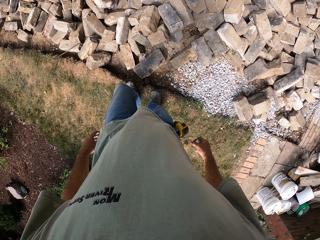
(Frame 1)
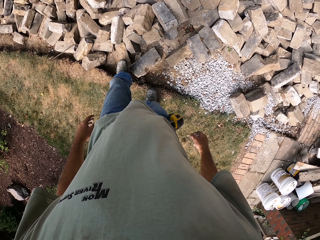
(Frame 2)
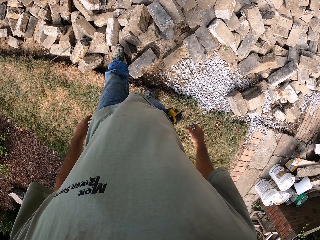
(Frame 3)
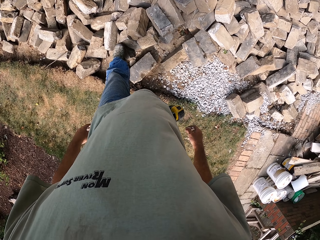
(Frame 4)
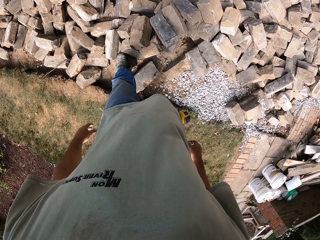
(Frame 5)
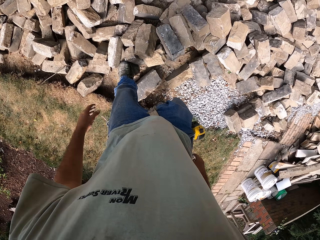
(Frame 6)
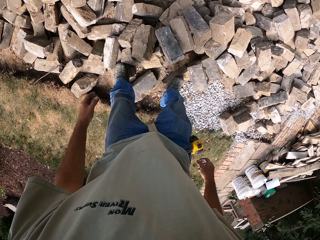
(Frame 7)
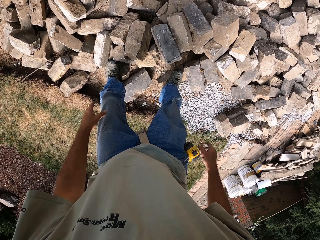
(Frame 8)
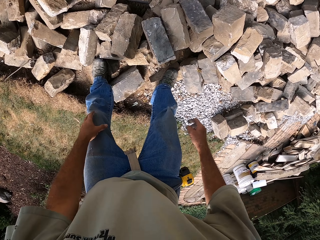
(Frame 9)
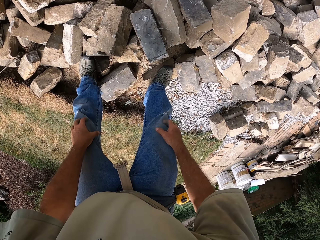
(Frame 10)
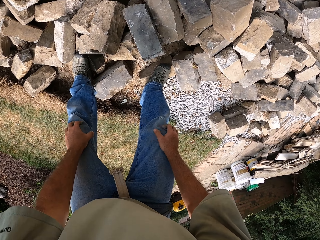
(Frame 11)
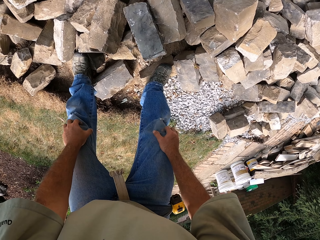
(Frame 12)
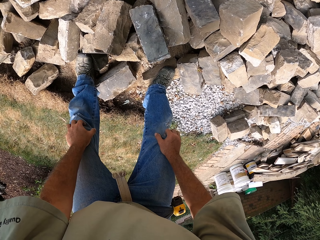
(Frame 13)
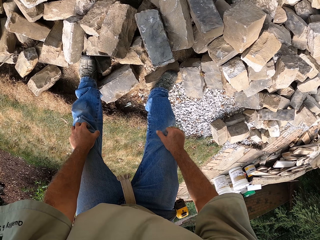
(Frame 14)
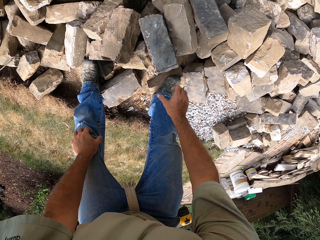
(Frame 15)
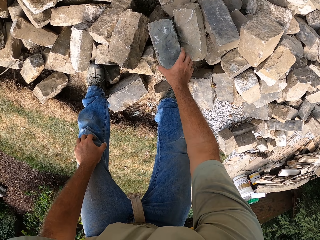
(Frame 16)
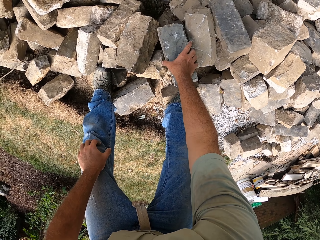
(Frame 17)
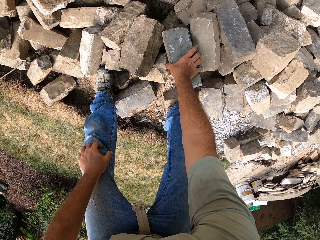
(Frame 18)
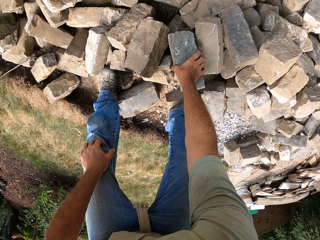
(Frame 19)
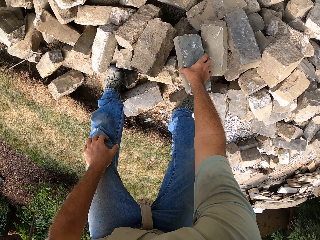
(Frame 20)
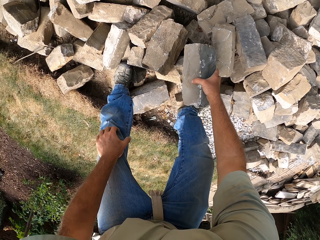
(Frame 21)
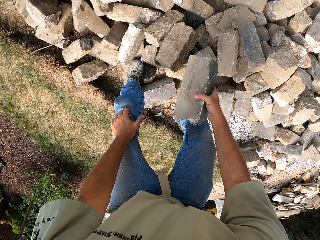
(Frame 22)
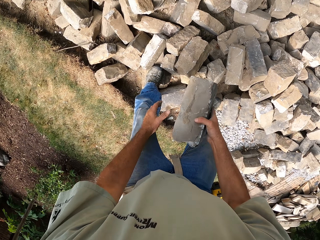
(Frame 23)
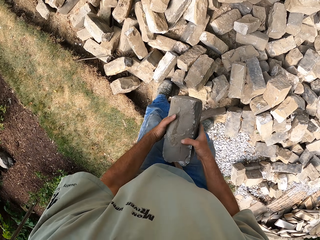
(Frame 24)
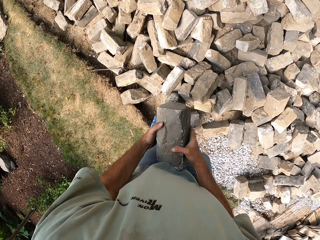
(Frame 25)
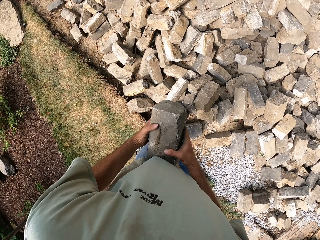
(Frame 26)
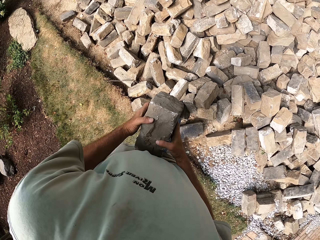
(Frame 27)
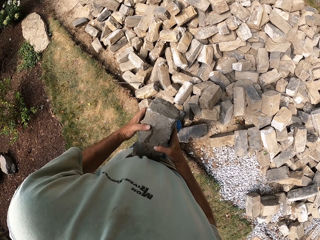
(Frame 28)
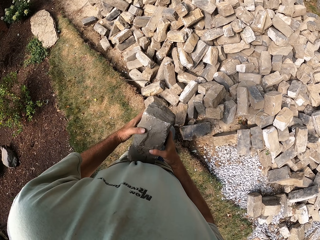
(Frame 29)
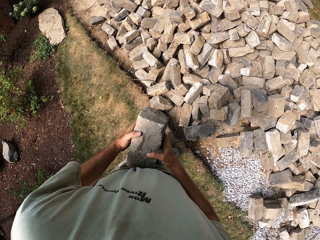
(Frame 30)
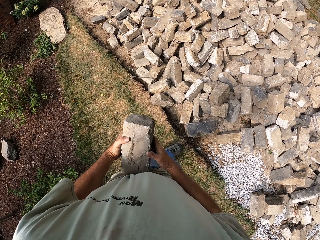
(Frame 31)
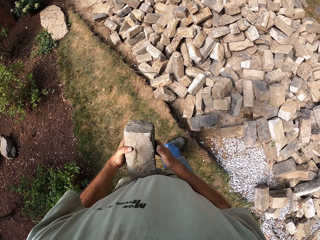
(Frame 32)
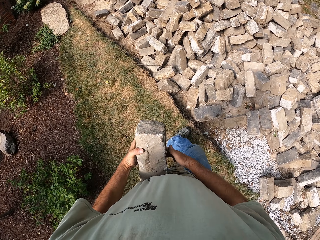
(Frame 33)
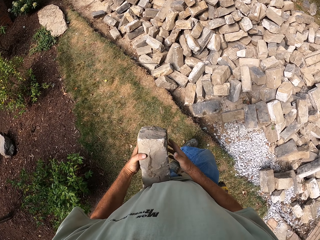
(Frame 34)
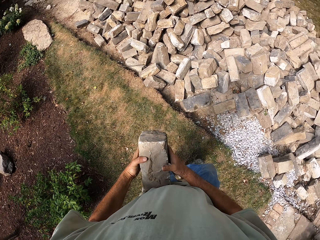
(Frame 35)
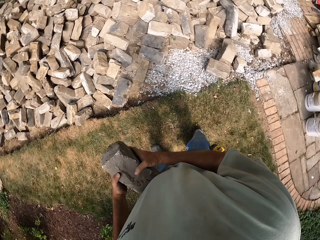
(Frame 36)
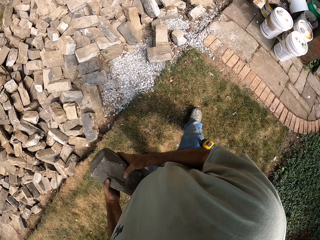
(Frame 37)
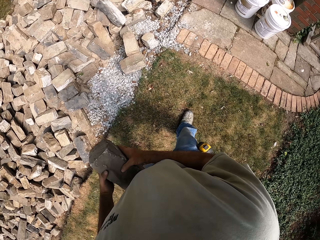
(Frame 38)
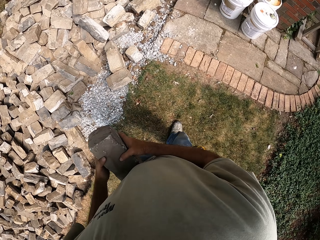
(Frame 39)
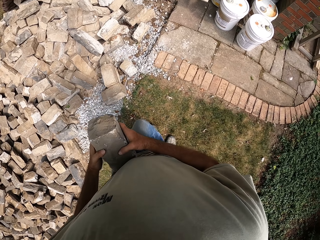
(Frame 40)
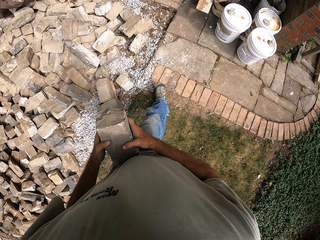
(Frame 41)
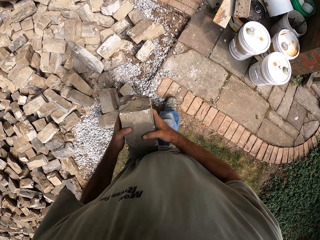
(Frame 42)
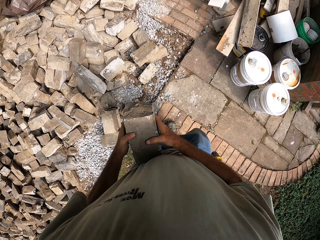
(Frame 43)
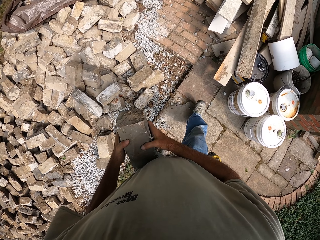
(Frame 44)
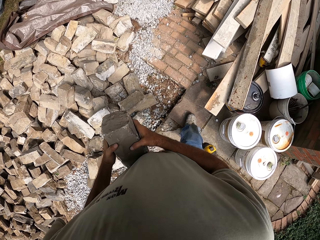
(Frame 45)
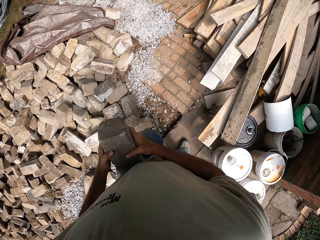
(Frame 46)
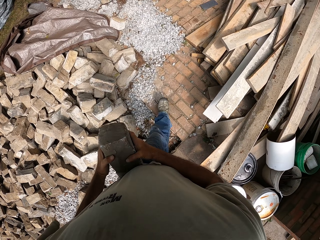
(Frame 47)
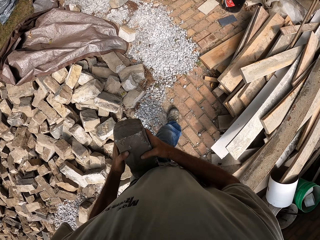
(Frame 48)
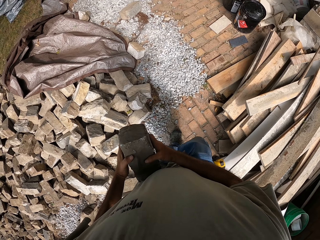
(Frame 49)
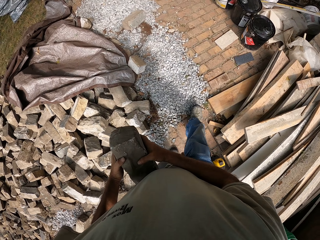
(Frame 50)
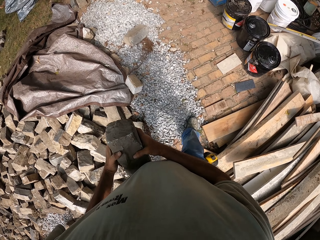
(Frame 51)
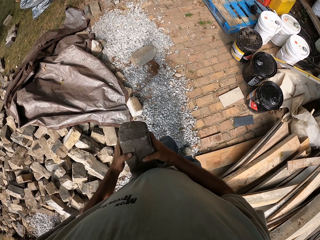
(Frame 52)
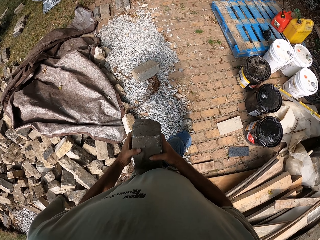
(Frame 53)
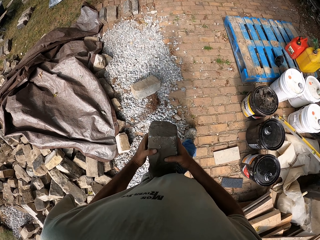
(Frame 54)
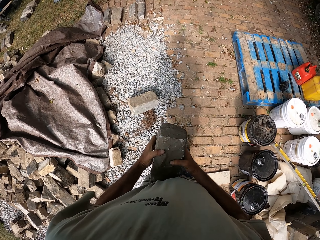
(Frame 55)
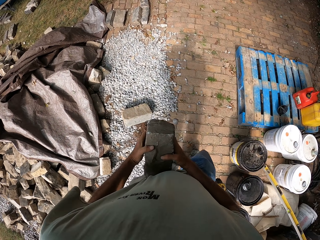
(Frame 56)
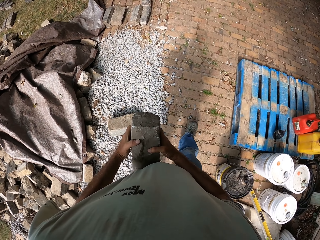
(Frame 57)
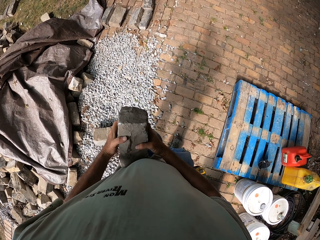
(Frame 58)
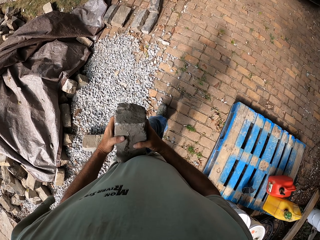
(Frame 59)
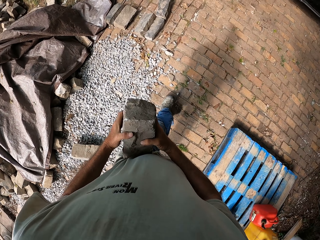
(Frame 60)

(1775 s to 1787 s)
The camera wearer picks up the brick or stone. They walk around the field.

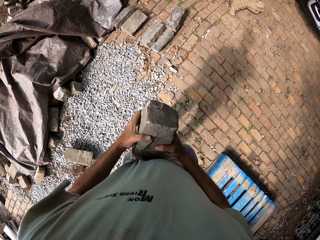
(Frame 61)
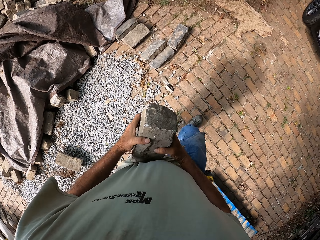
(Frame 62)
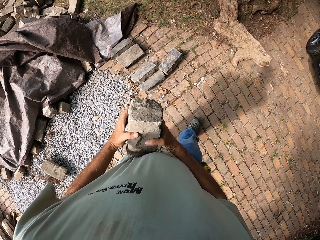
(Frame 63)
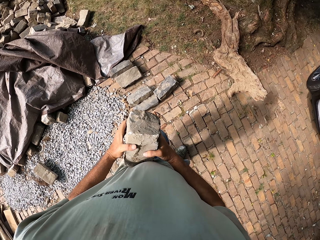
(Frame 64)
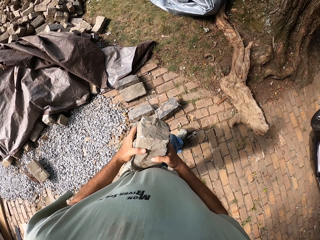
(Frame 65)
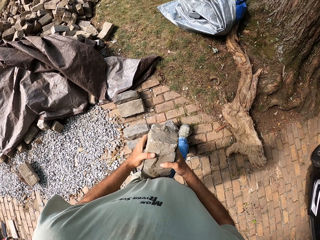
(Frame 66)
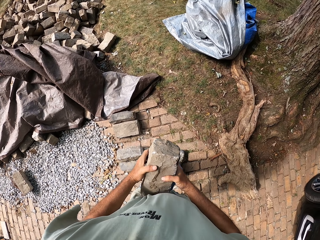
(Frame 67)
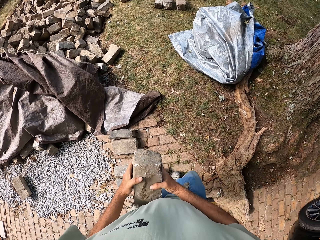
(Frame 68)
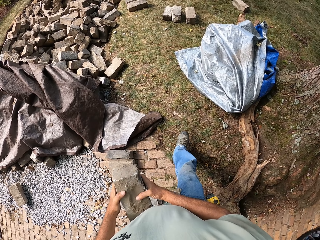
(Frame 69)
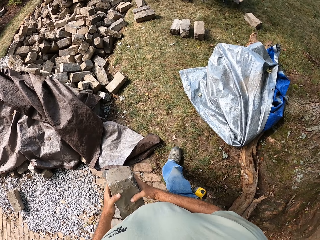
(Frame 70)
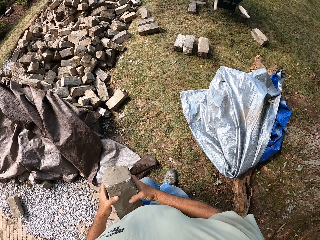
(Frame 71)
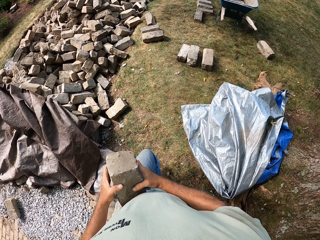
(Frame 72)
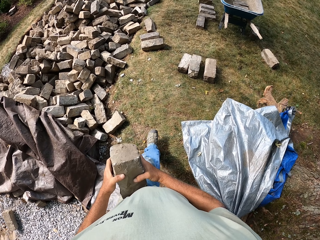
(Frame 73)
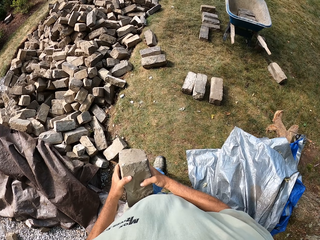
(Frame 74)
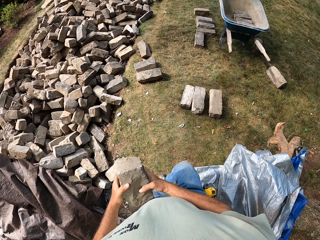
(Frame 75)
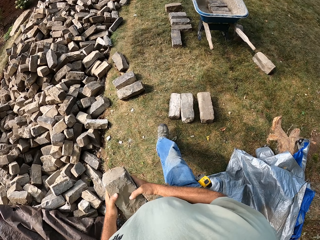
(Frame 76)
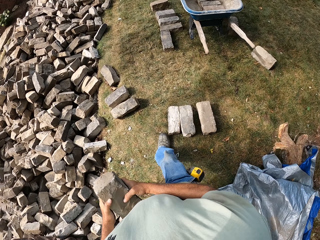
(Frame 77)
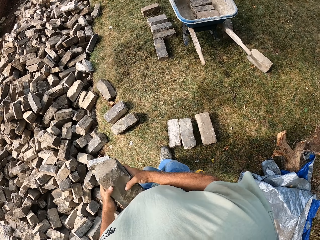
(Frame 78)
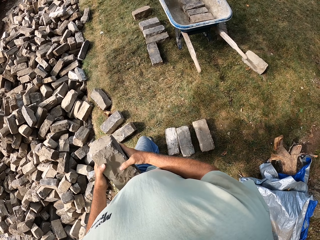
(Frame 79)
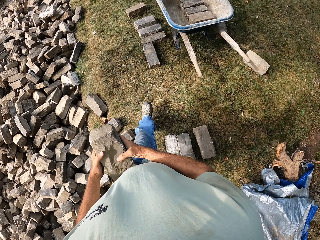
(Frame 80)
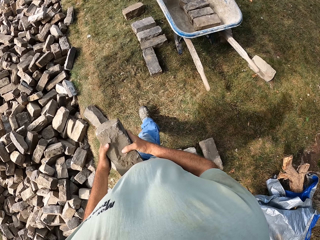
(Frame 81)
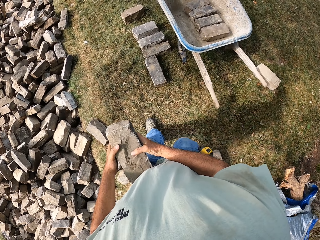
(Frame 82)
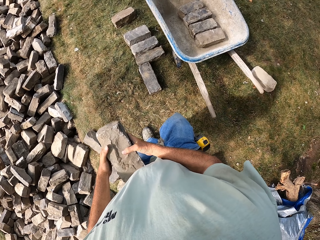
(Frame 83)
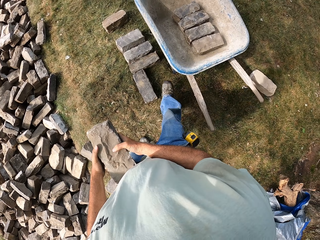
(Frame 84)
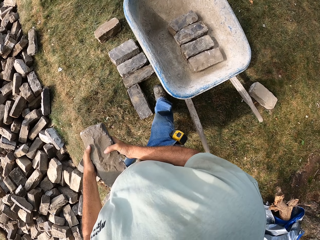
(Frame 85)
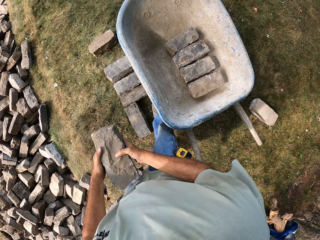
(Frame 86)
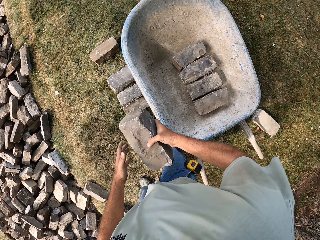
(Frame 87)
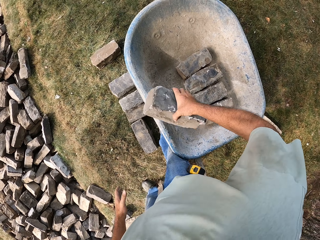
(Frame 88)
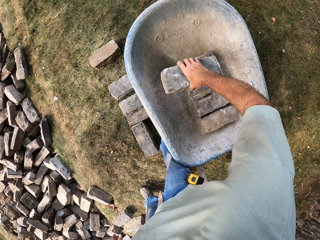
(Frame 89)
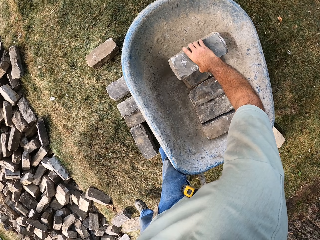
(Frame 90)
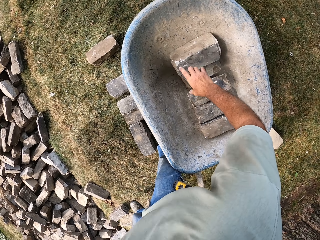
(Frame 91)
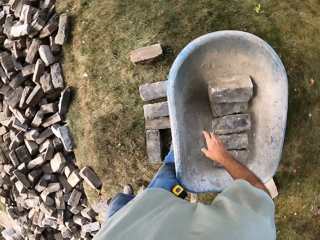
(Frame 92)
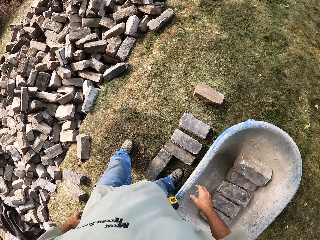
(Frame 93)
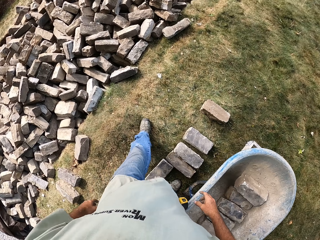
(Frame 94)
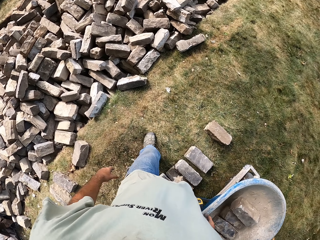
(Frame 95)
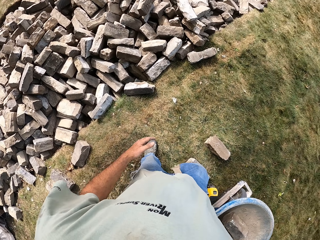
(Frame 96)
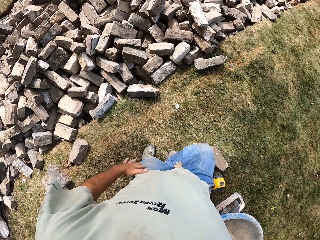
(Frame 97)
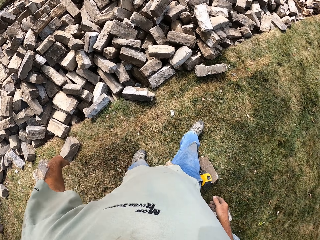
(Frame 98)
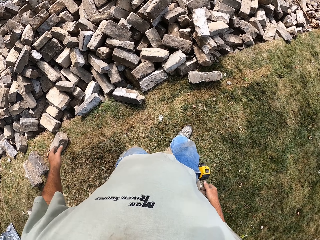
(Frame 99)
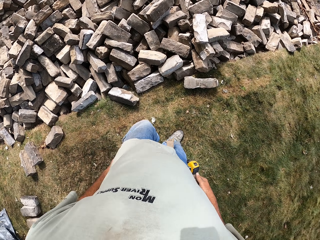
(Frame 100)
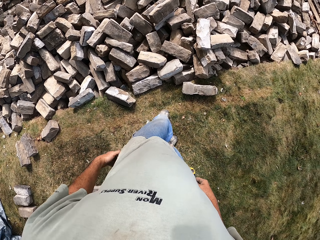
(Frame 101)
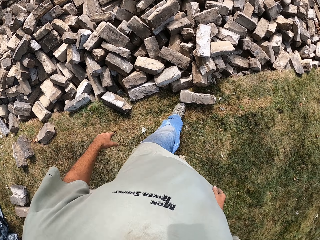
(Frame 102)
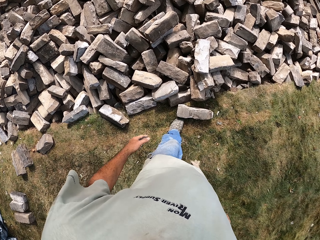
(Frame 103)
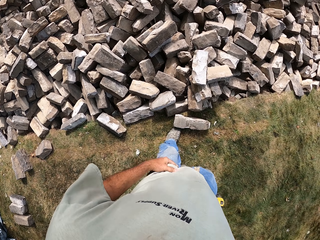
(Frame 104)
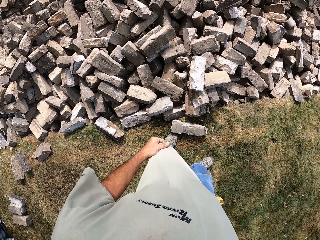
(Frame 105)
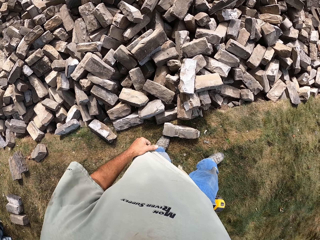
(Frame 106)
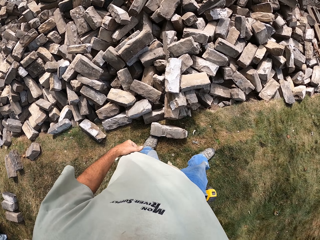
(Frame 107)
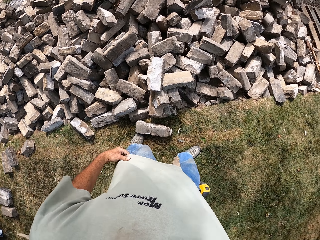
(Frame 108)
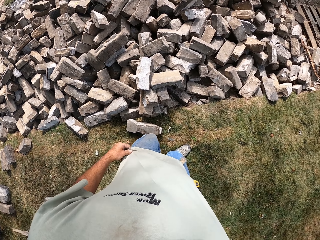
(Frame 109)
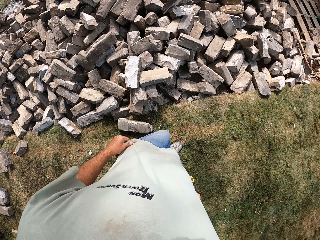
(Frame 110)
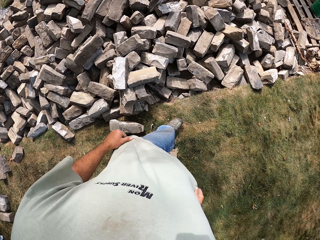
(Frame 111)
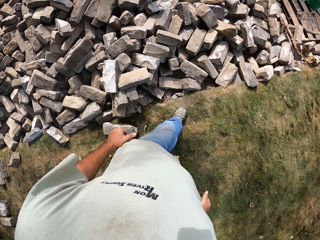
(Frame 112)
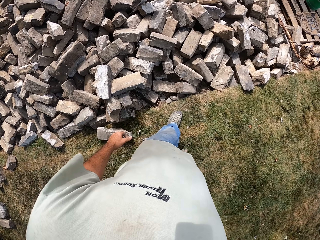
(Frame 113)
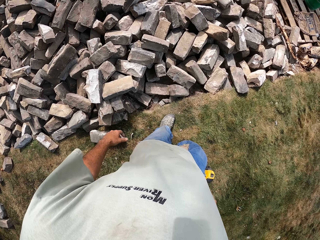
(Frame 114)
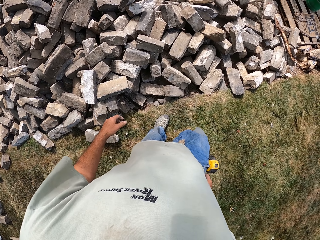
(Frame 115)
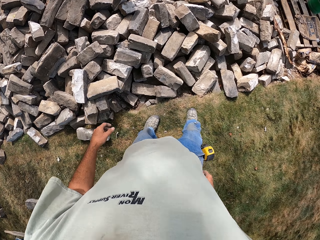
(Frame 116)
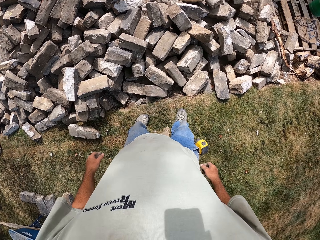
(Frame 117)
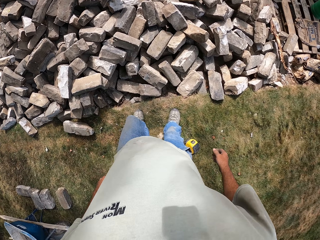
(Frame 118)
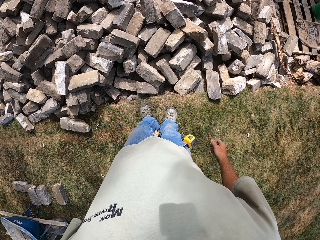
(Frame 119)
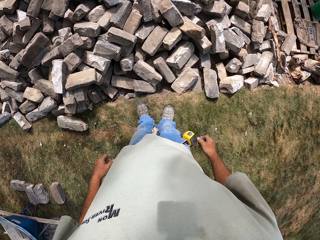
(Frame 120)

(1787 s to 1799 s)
The camera wearer puts the brick or stone on the wheelbarrow. They walk around the field.
